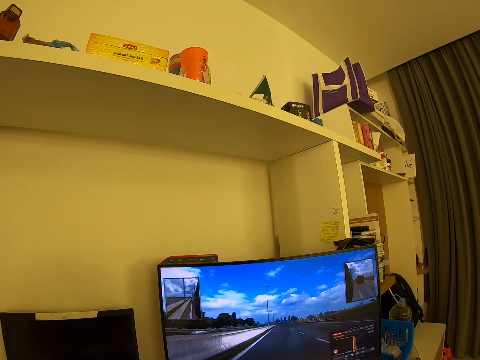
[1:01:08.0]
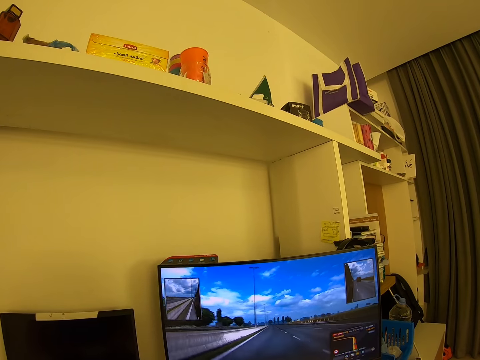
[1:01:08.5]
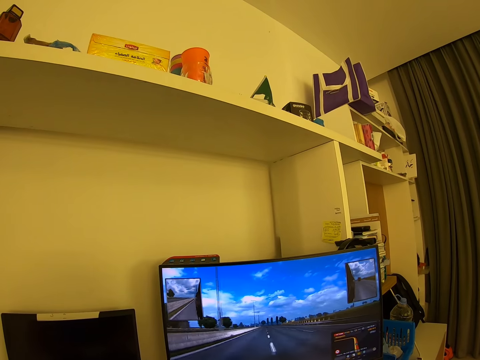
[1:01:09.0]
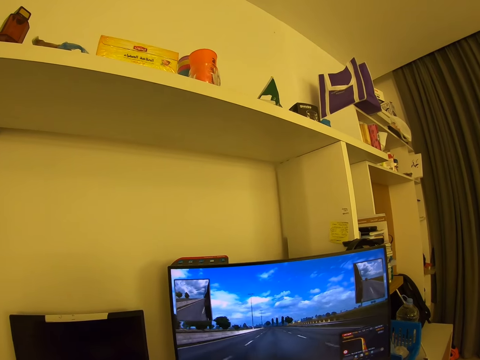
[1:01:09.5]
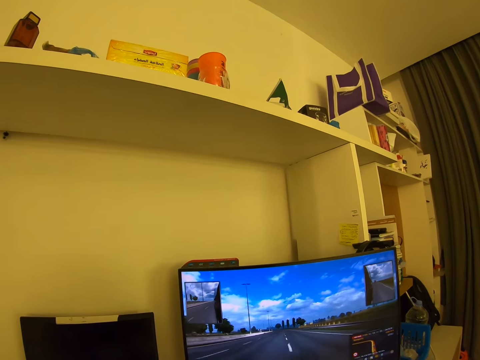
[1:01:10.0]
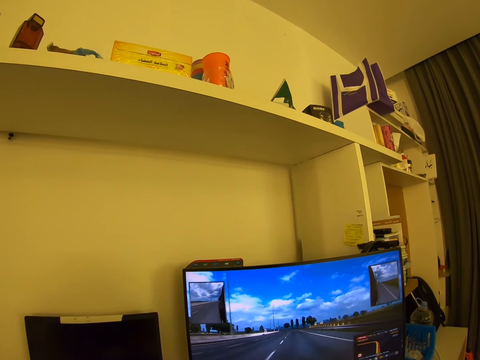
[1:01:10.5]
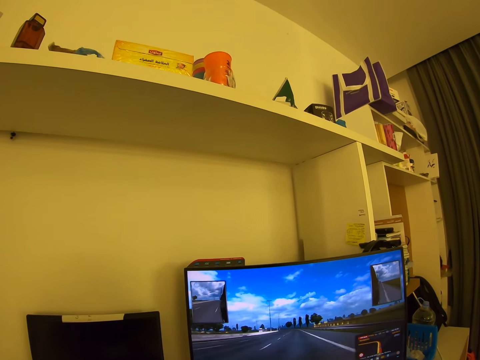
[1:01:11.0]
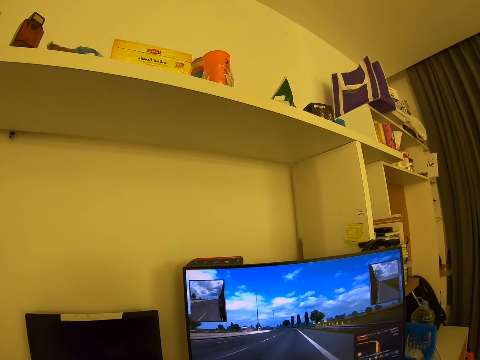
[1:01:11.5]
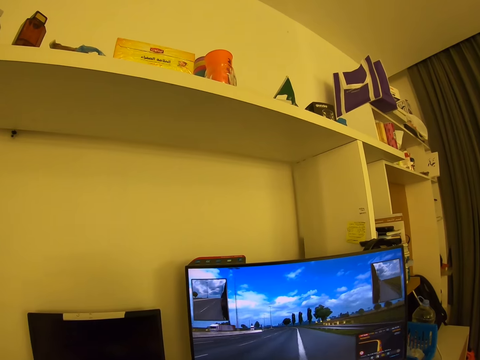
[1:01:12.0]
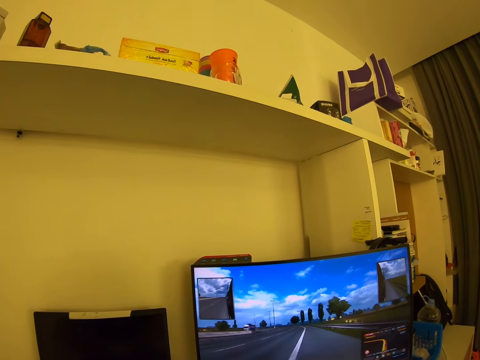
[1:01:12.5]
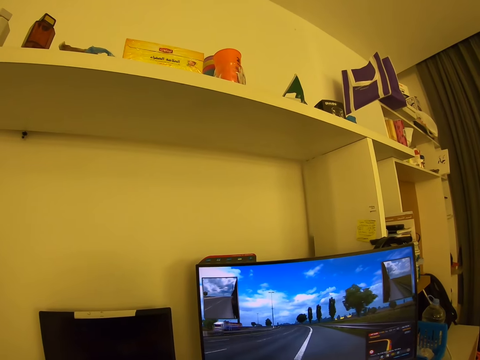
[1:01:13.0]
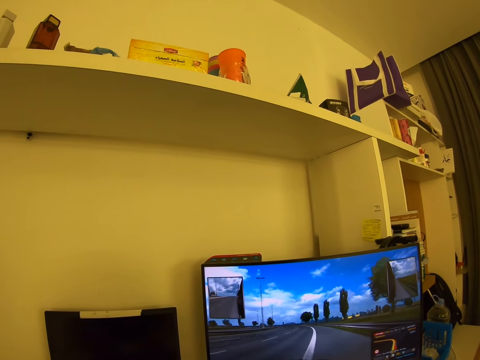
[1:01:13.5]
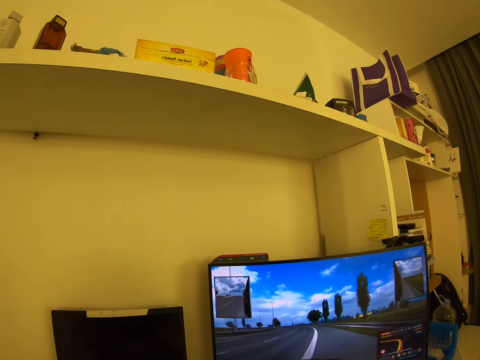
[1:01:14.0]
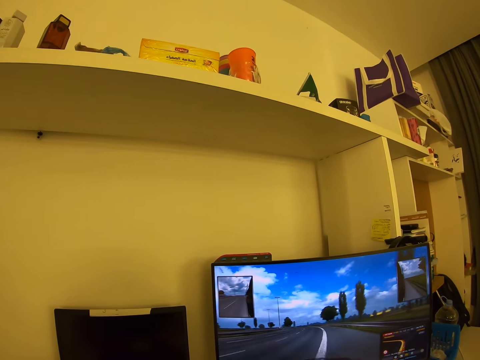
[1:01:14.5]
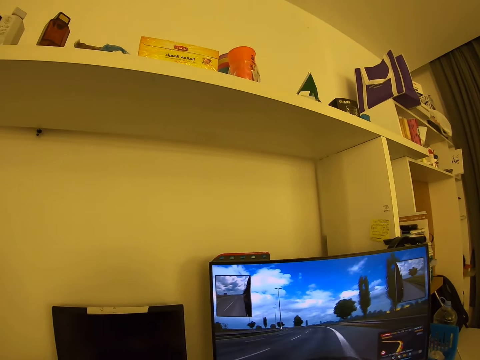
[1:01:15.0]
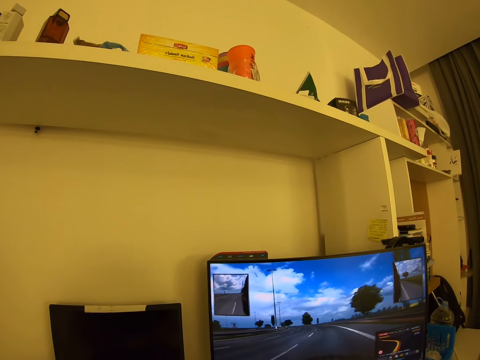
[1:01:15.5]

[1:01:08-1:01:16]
The camera wearer looks around.

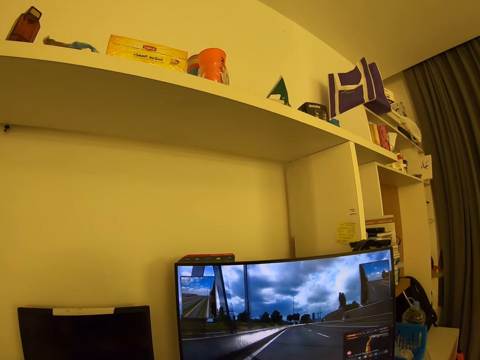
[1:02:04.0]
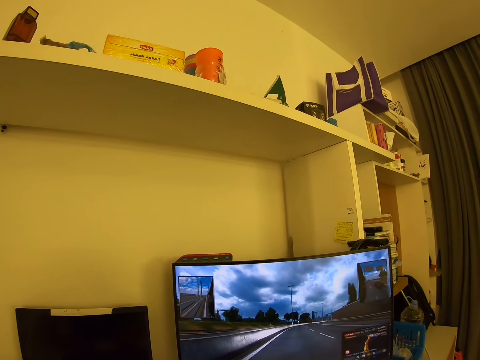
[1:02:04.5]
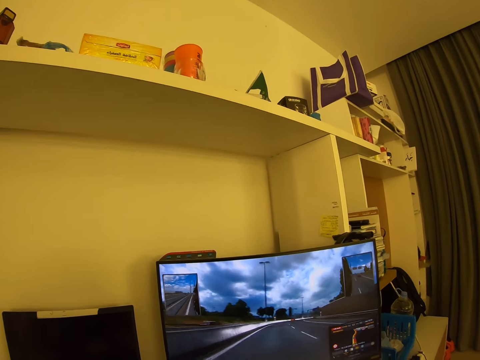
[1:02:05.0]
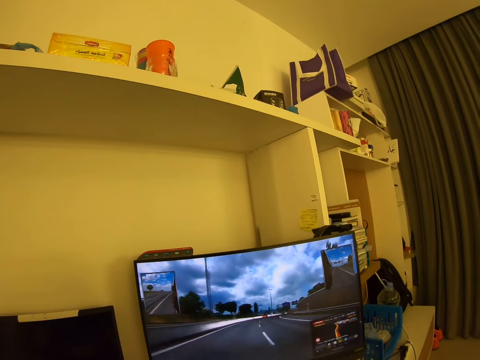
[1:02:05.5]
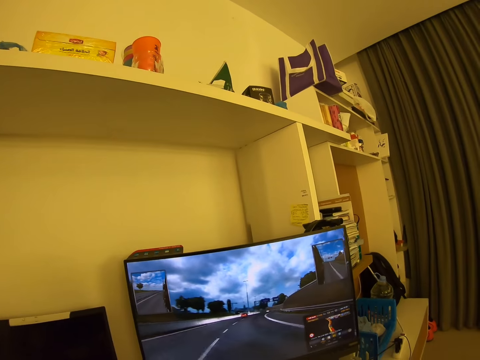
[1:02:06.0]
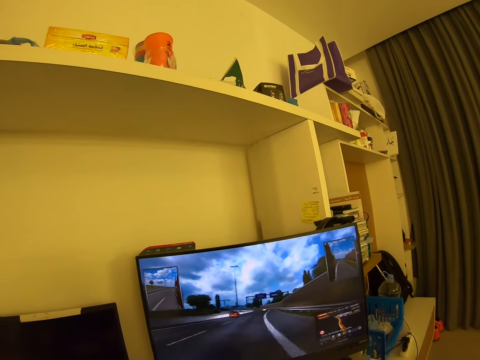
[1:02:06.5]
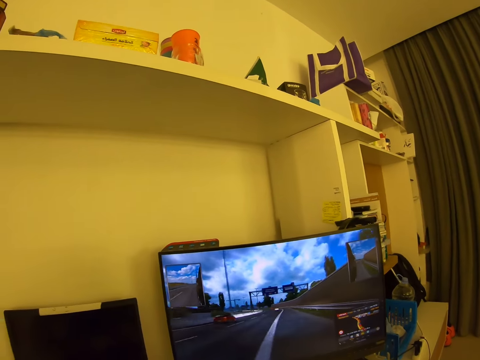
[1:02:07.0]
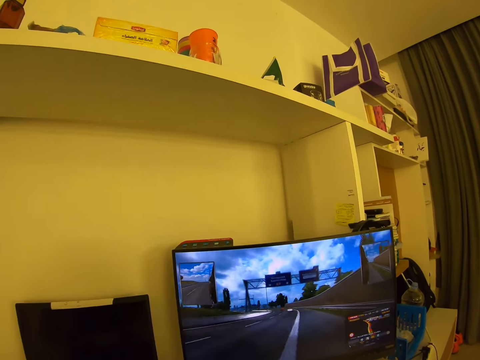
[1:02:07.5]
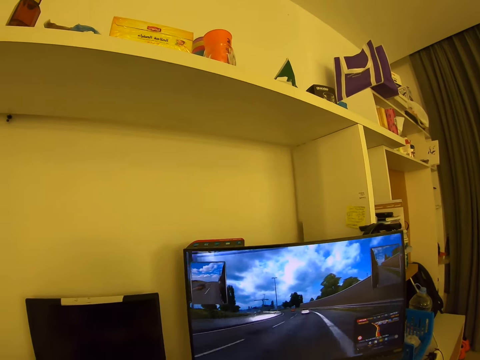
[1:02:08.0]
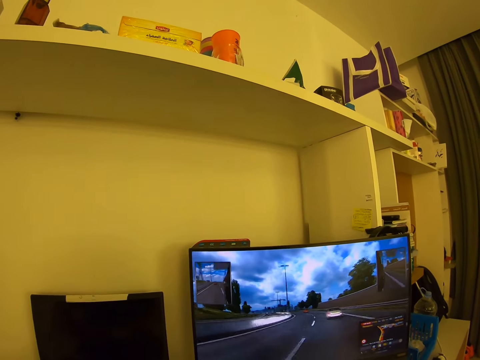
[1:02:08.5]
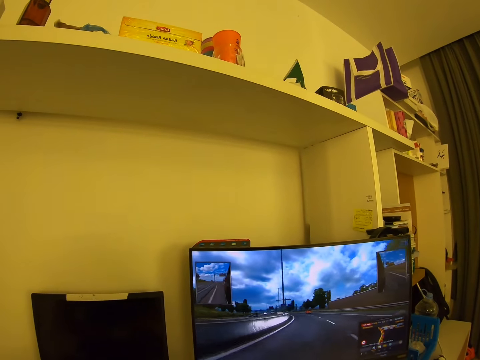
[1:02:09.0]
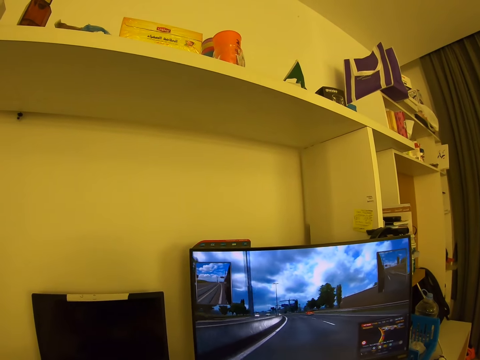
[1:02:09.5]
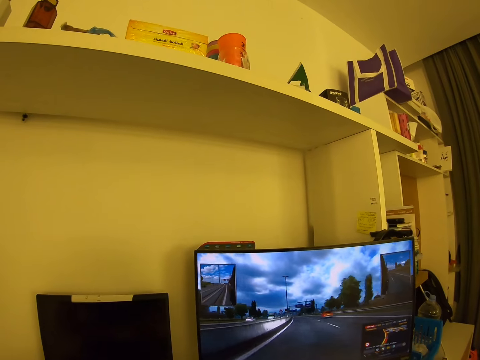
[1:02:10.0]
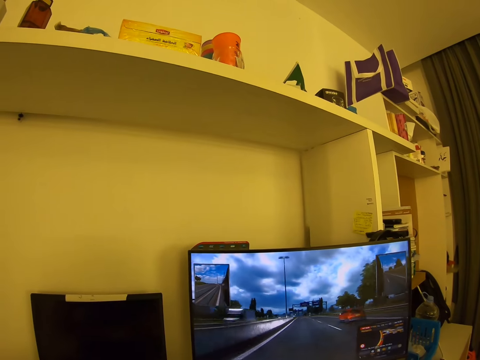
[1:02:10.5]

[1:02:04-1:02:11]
The camera wearer looks around.

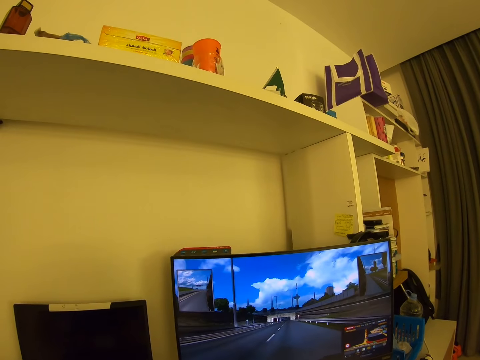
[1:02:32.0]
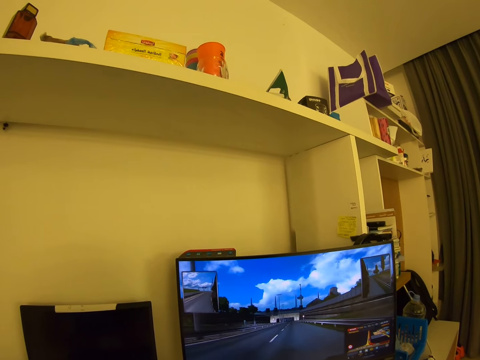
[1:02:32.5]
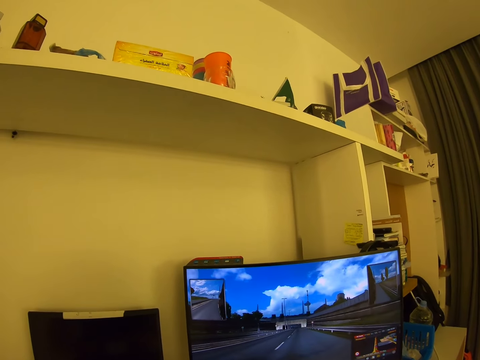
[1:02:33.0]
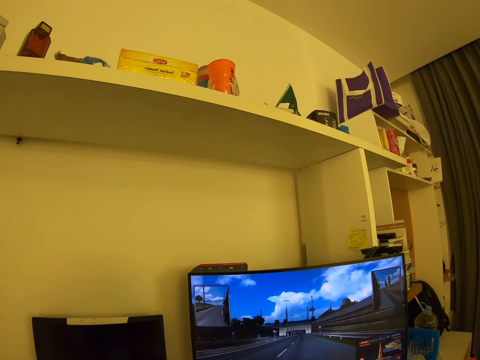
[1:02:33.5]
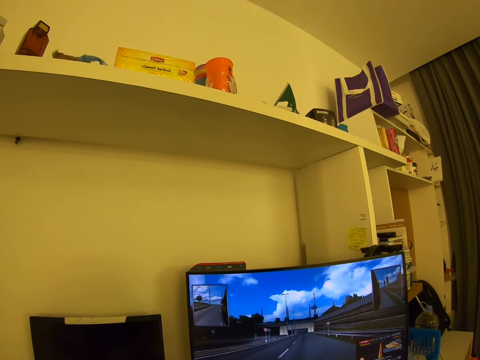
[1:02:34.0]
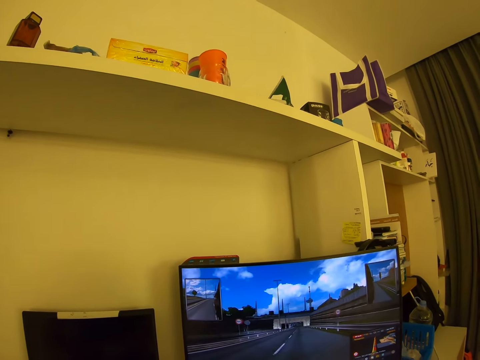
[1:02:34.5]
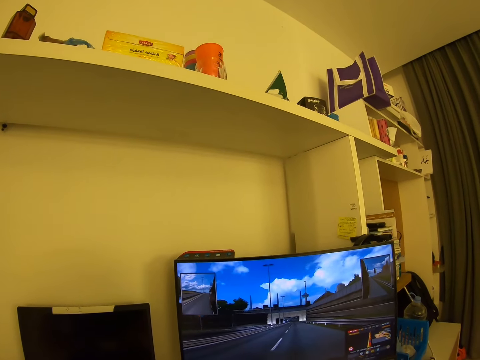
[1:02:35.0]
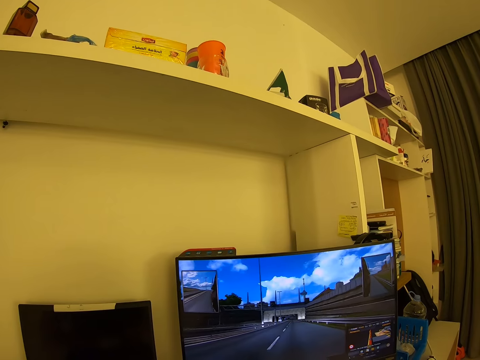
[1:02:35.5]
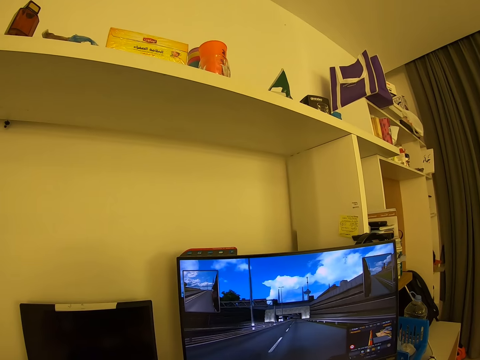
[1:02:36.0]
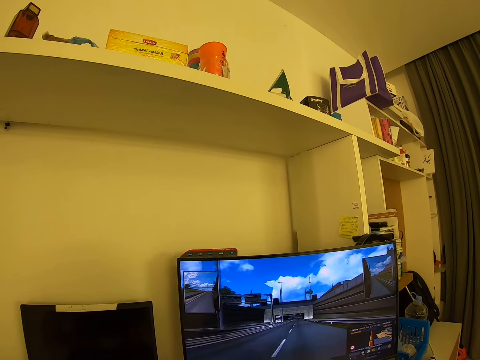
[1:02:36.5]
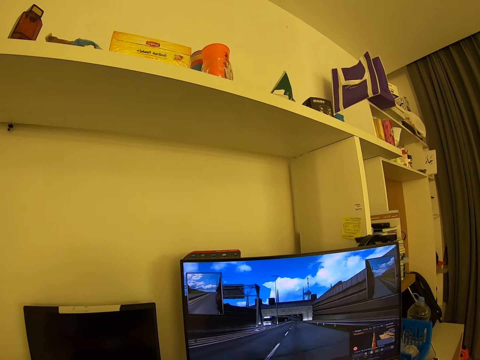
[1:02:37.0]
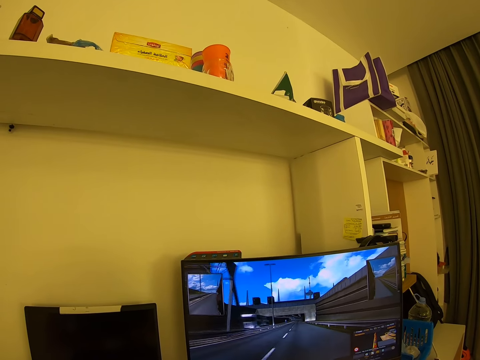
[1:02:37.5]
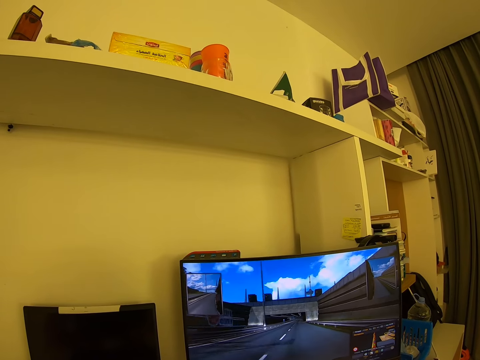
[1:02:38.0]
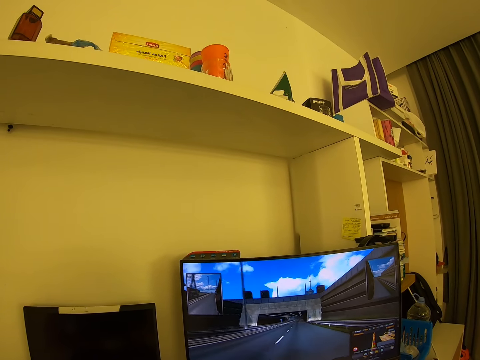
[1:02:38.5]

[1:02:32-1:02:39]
The camera wearer looks around.

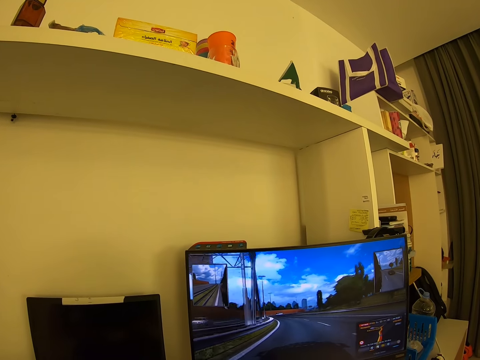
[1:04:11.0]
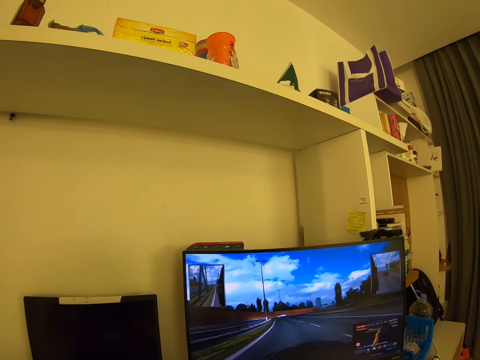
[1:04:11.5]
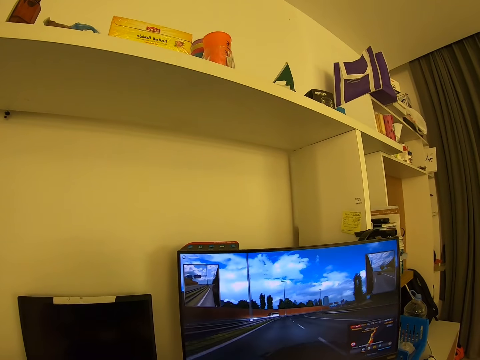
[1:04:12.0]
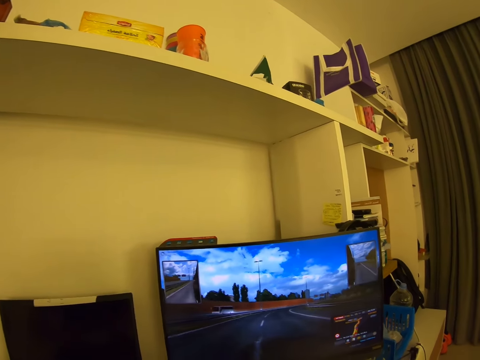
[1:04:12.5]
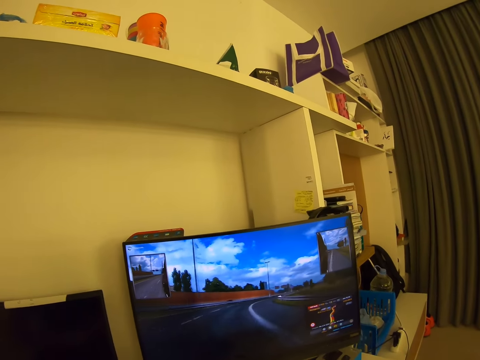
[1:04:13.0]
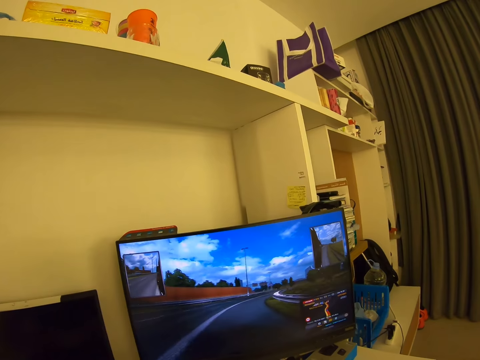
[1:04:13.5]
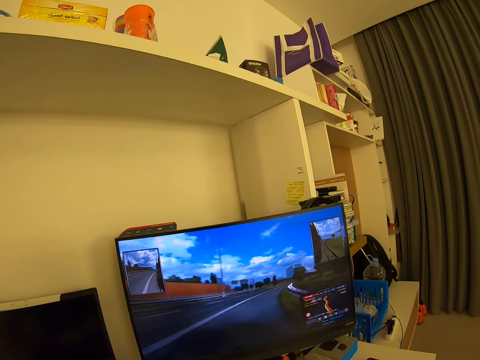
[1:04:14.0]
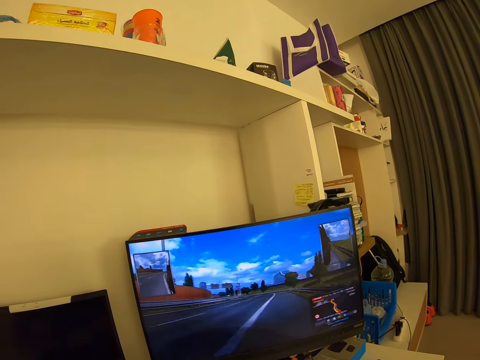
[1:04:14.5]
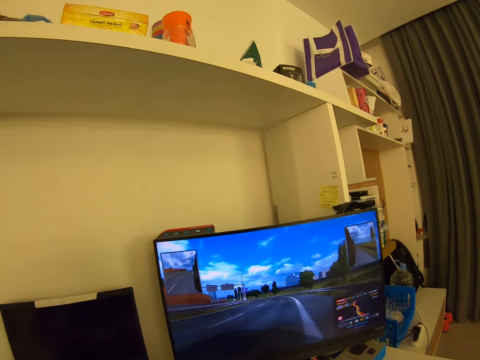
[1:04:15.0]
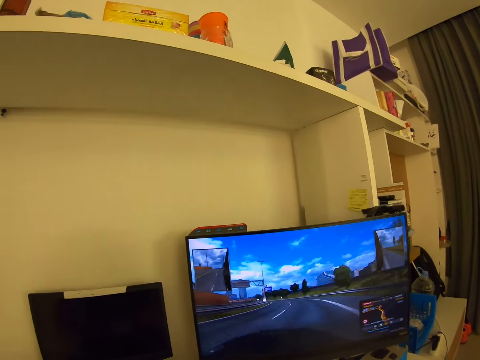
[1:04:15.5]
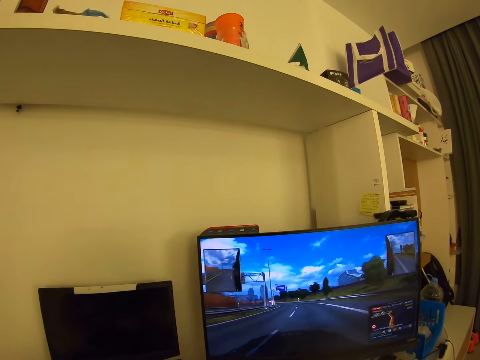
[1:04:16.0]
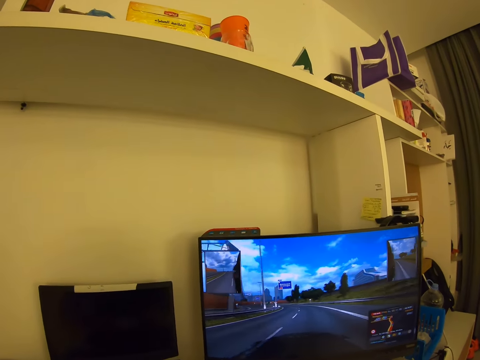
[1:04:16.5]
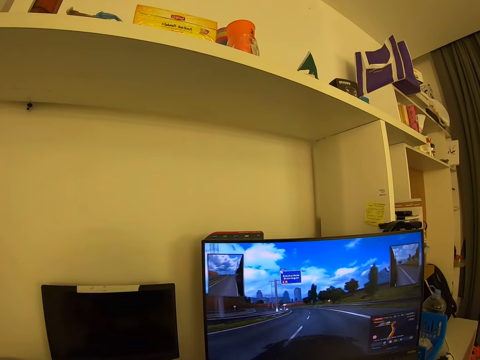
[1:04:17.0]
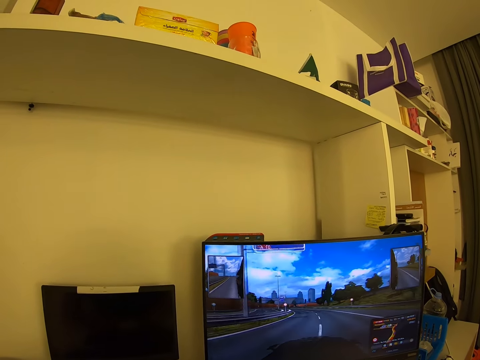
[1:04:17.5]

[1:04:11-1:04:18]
The camera wearer looks around.
